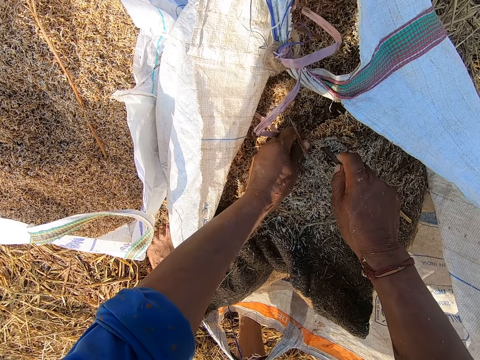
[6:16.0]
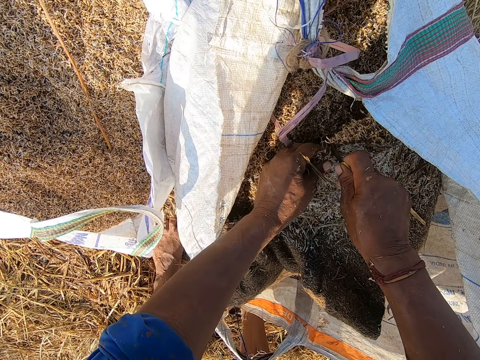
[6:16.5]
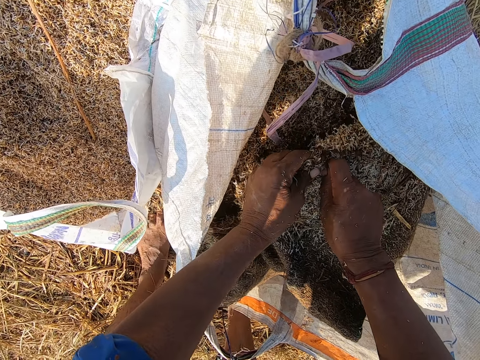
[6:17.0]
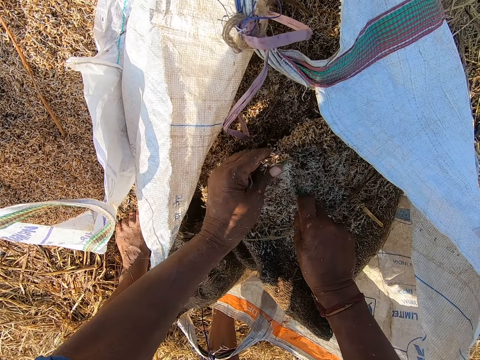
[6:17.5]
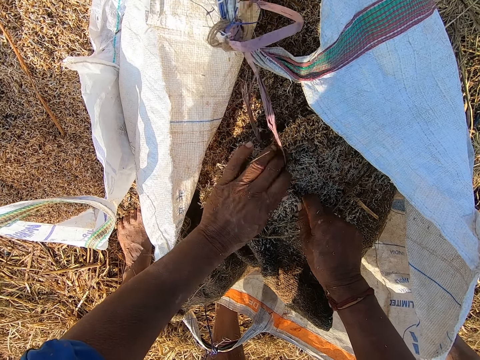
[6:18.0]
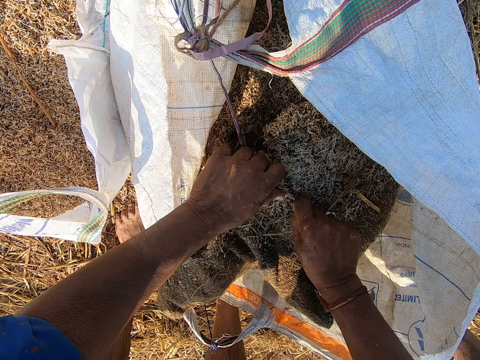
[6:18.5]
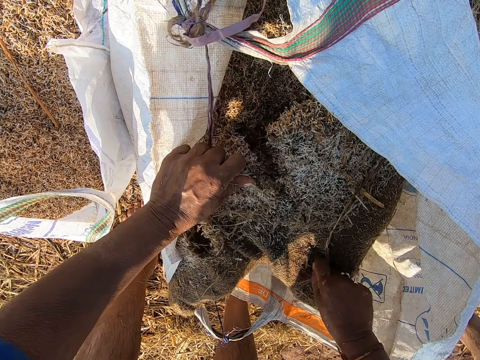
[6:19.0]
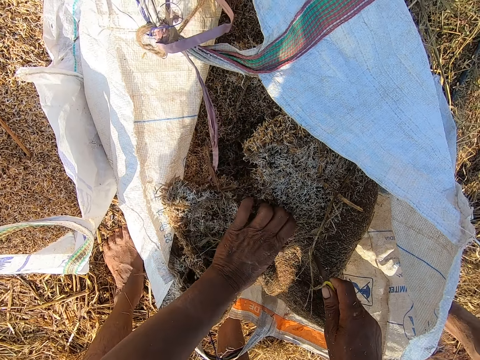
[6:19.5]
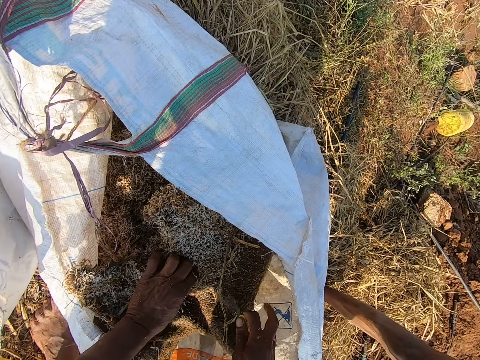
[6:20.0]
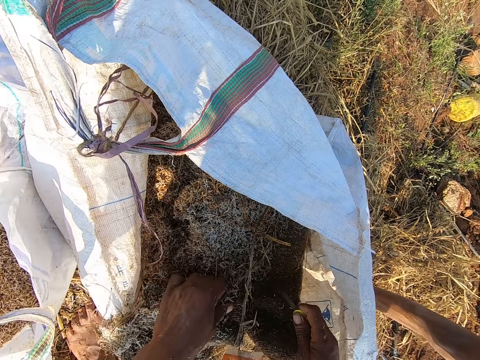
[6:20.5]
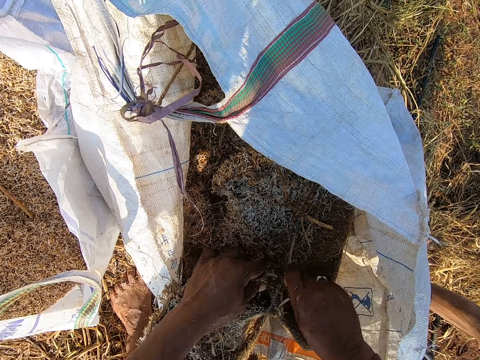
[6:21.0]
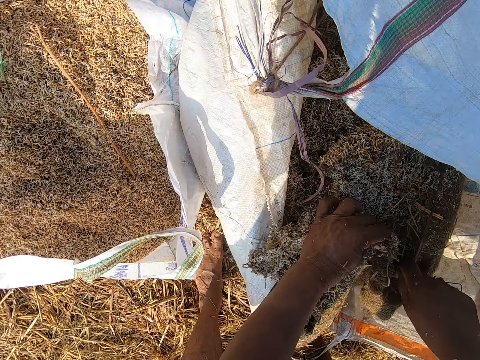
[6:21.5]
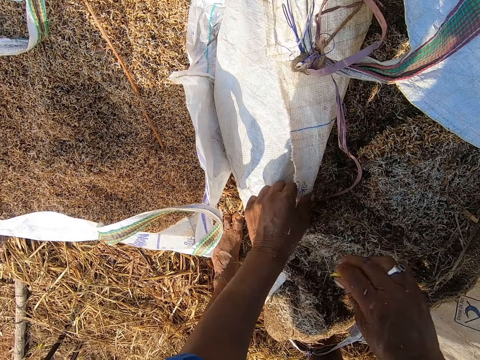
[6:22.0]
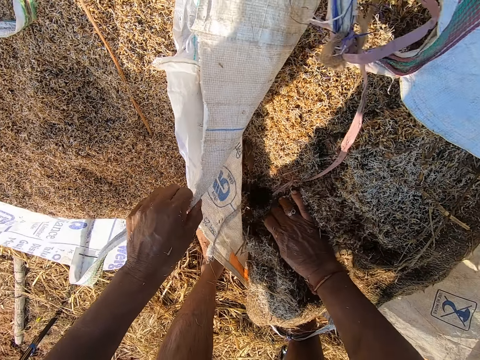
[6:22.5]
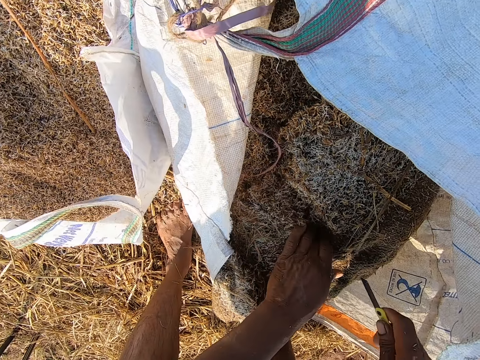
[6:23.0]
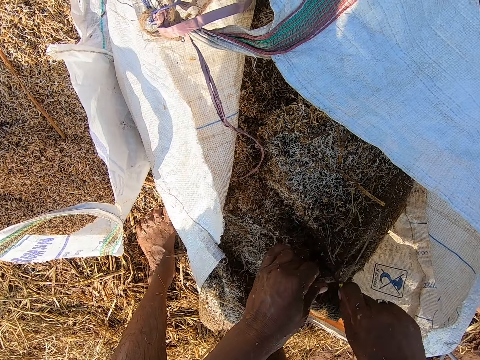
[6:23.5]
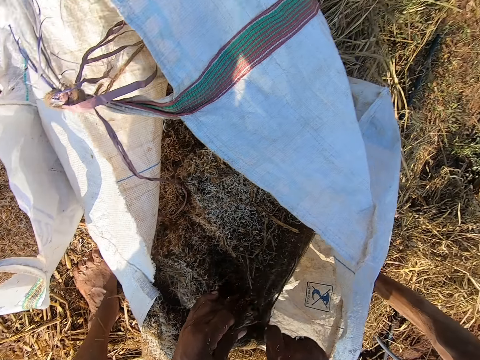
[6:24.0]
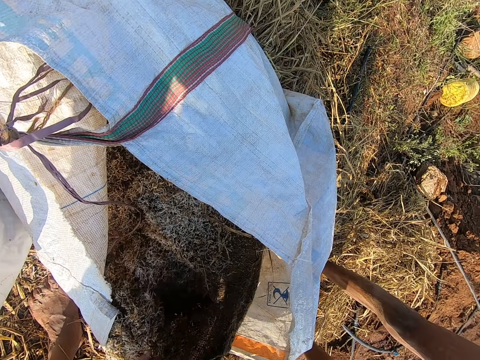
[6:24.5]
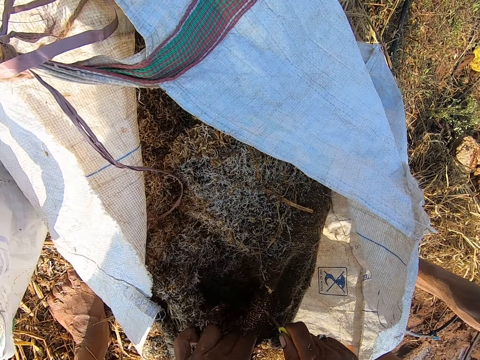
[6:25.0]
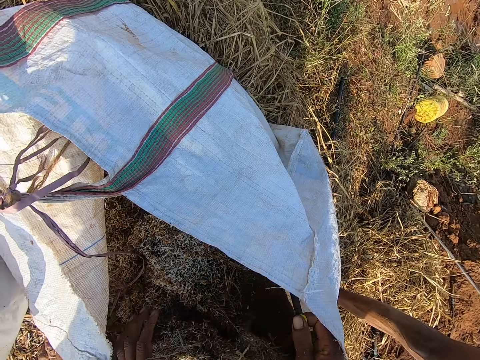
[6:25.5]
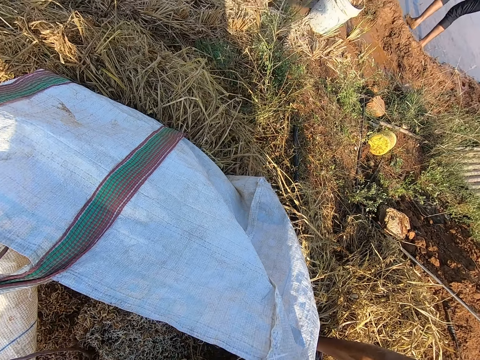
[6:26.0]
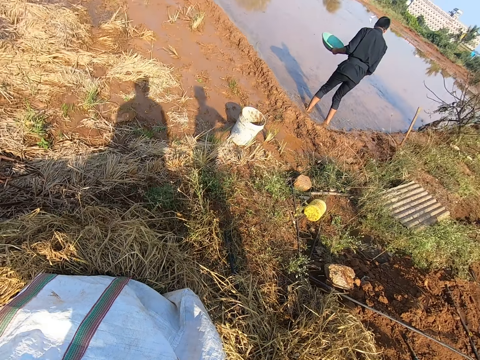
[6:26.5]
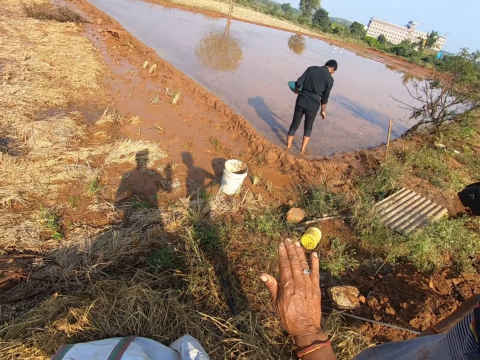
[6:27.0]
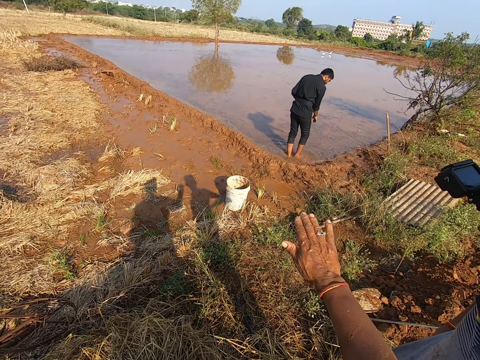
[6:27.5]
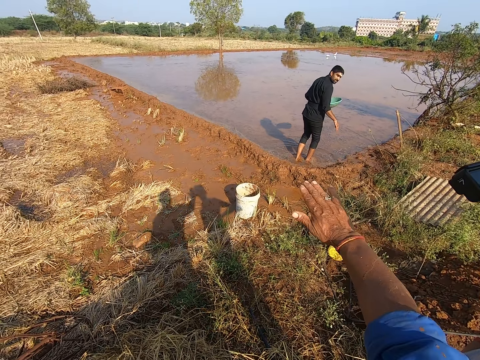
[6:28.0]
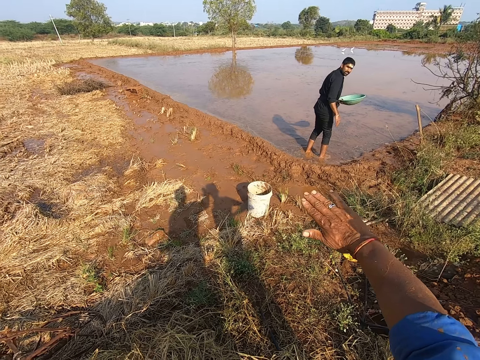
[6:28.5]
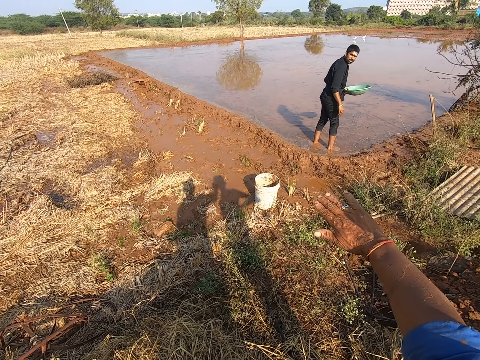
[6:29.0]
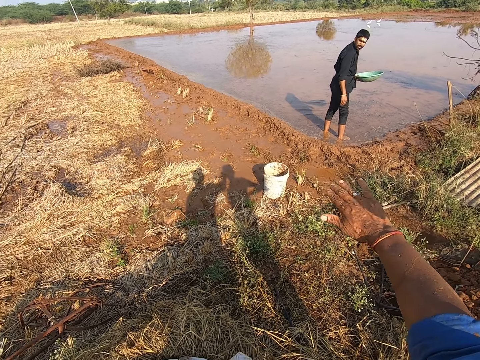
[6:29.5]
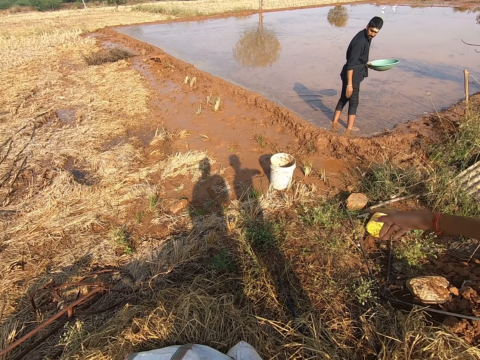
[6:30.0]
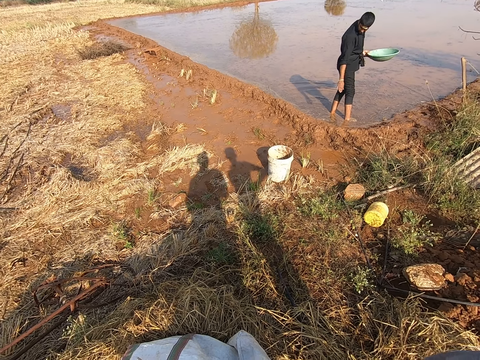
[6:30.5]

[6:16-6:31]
The camera wearer grabs the jute sack in the sack bag with his left hand. He cuts the jute sack with the knife in his right hand. He grabs the jute sack in the sack bag with his left hand. He cuts the jute sack with the knife in his right hand. He grabs the jute sack in the sack bag with his left hand. He grabs the jute sack in the sack bag with his right hand. He adjusts the jute sack in the sack bag with his hands. He cuts the jute sack with the knife in his right hand. He adjusts the sack bag with his left hand. He adjusts the jute sack in the sack bag with his right hand. He grabs the jute sack in the sack bag with his left hand. He cuts the jute sack with the knife in his right hand. He lifts his hand. He looks around.

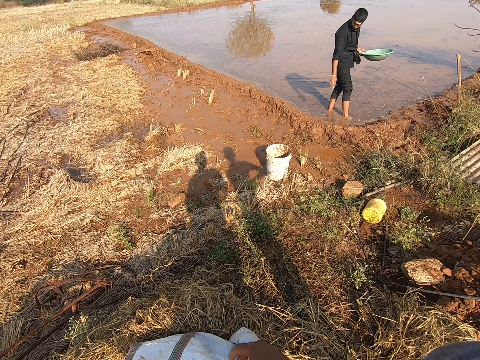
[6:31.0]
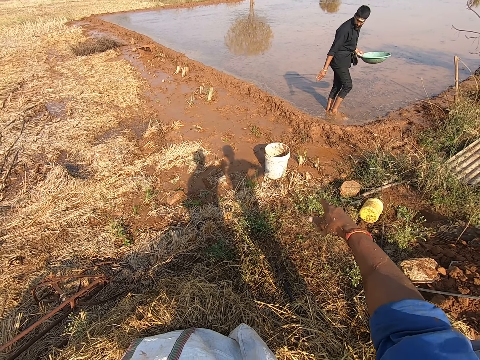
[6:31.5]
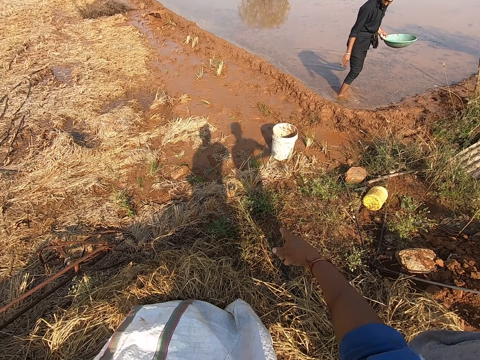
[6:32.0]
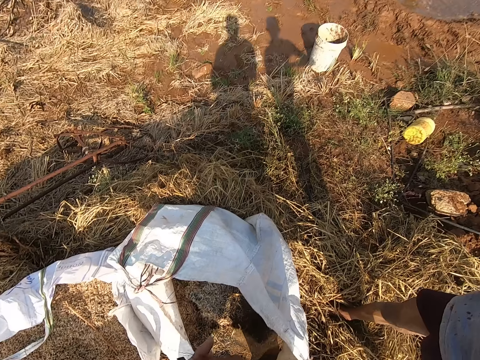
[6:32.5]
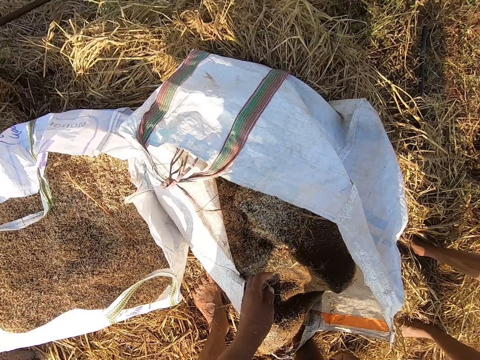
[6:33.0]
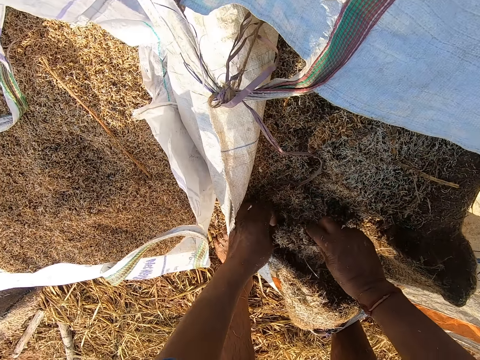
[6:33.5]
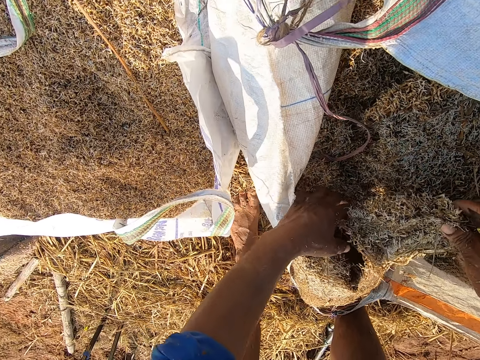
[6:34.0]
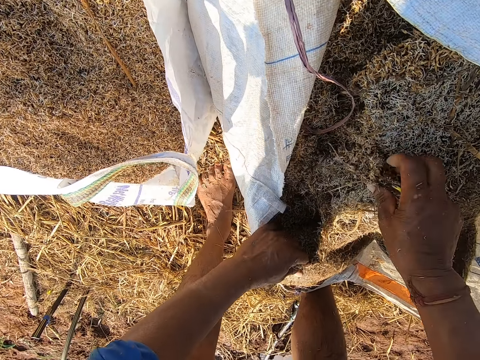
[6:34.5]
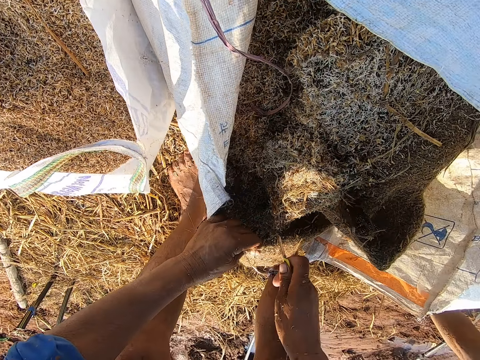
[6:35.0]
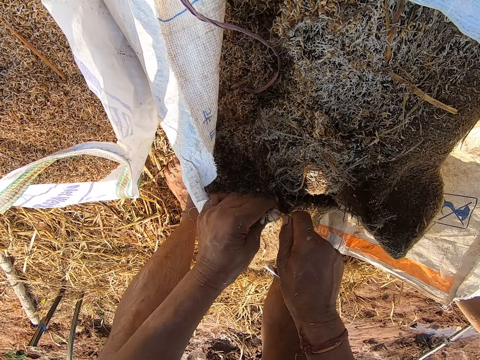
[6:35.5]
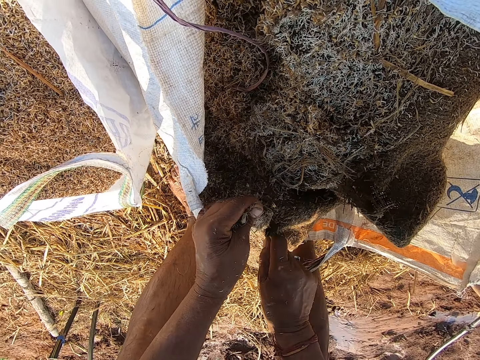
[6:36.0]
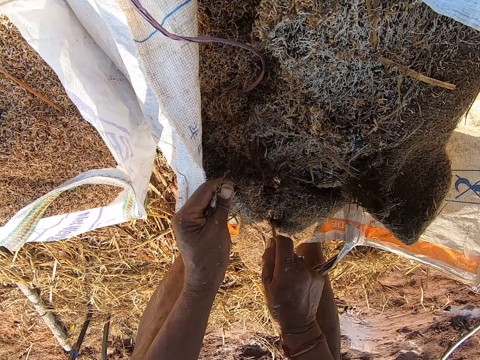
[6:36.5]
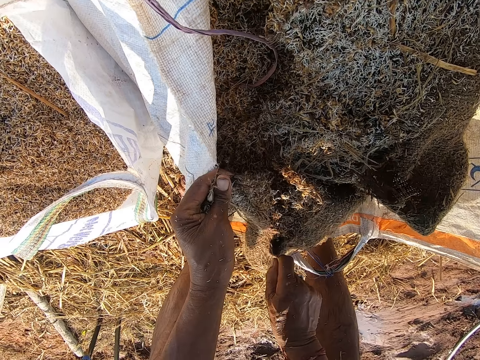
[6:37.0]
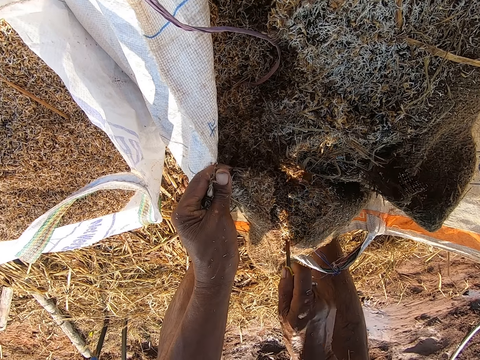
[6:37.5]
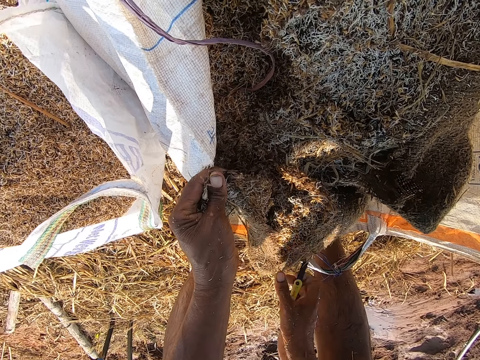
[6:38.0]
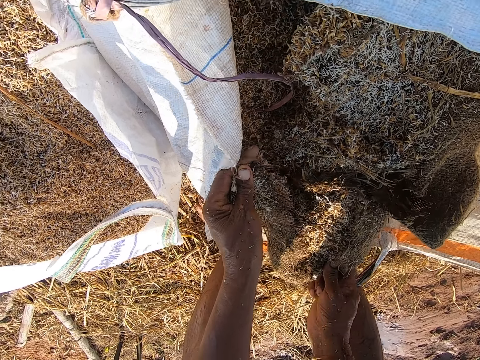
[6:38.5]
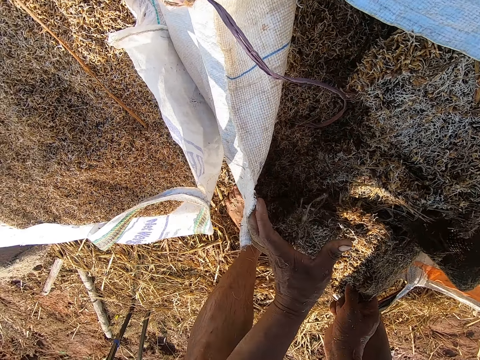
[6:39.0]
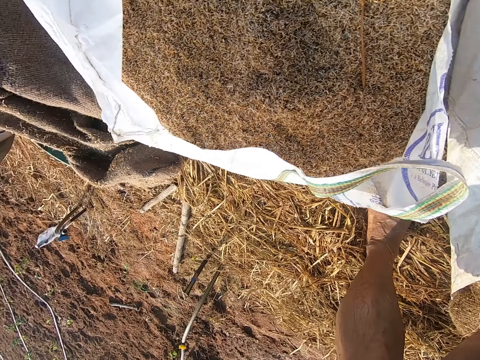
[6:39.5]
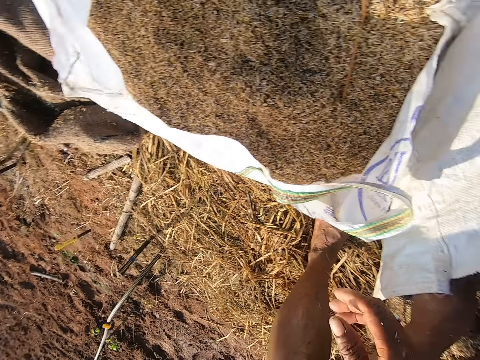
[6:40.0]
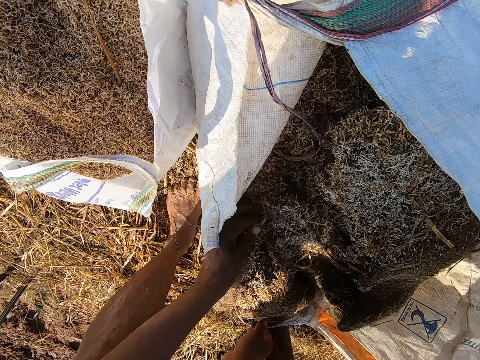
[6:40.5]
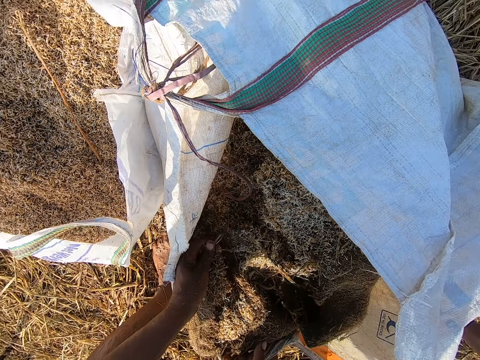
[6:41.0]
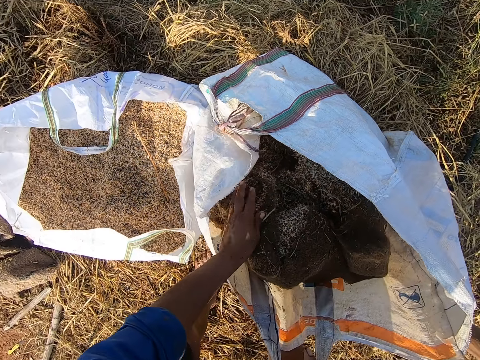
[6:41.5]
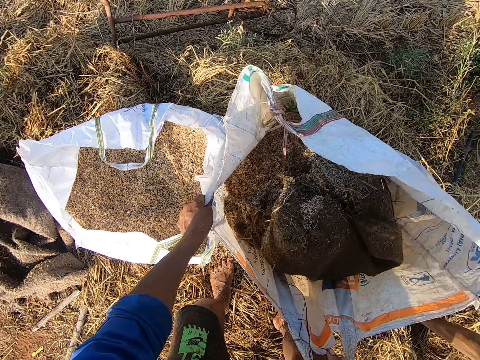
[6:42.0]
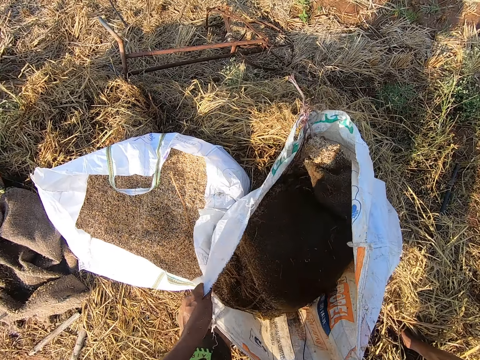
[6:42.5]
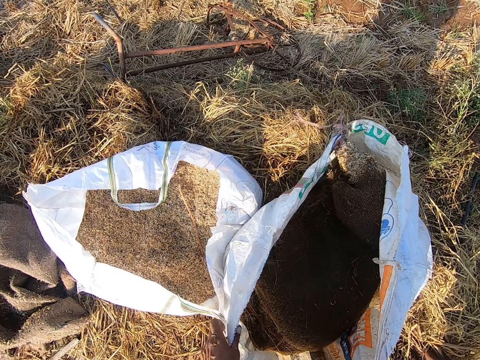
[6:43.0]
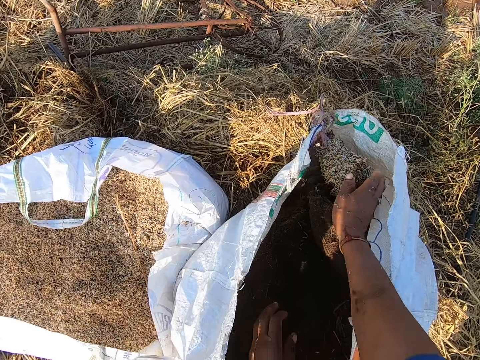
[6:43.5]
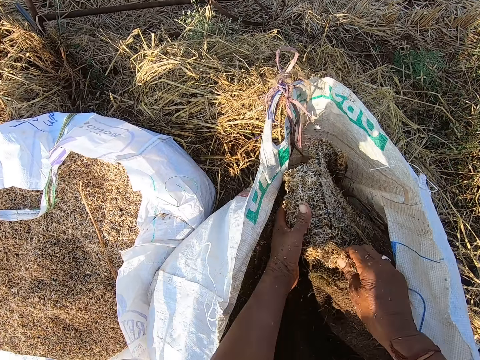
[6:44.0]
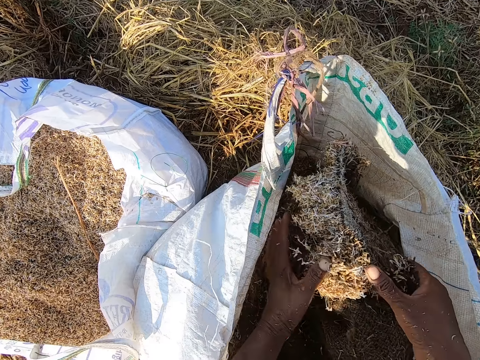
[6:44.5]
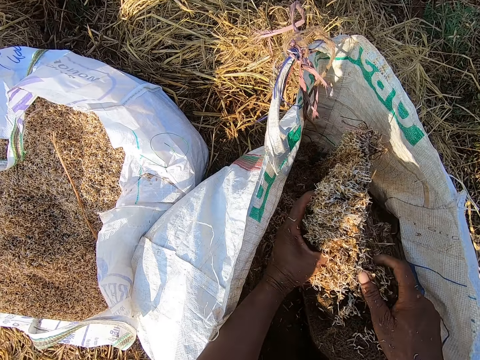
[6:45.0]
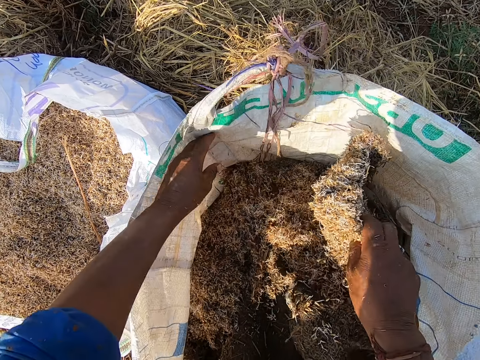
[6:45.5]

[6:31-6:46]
The camera wearer adjusts the sack bag with his left hand. He picks up the jute sack with his right hand. He grabs the jute sack in the sack bag with his left hand. He drops the jute sack on barley straw in the sack bag with his right hand. He cuts the jute sack with the knife in his right hand. He grabs the jute sack in the sack bag with his right hand. He raises the jute sack with his hands. He grabs the jute sack in the sack bag with his left hand. He throws the knife on the ground with his right hand. He grabs the sack bag with his right hand. He raises the jute sack and sack bag with his hands. He grabs the sack bag with his hands. He raises the sack bag with his hands. He turns the sack. He grabs the jute sack in the sack bag with his right hand. He removes barley straw from the jute sack with his left hand.
